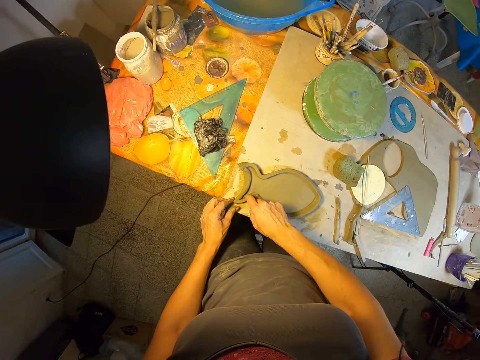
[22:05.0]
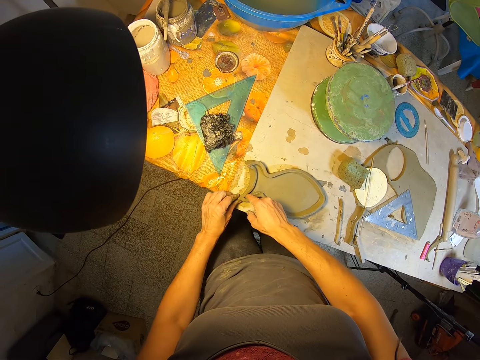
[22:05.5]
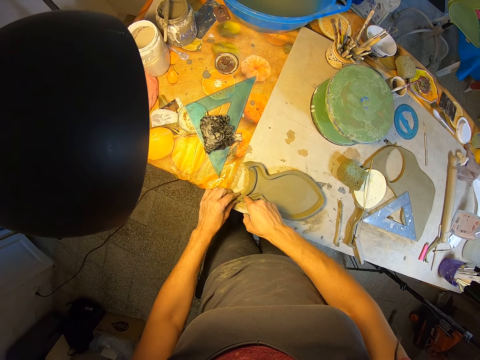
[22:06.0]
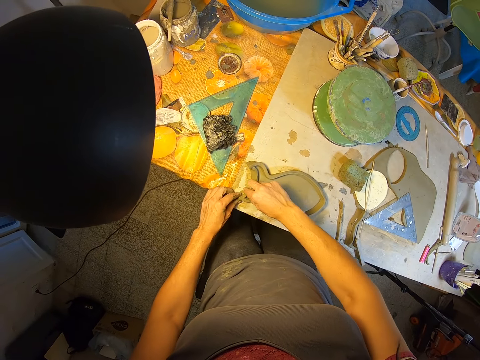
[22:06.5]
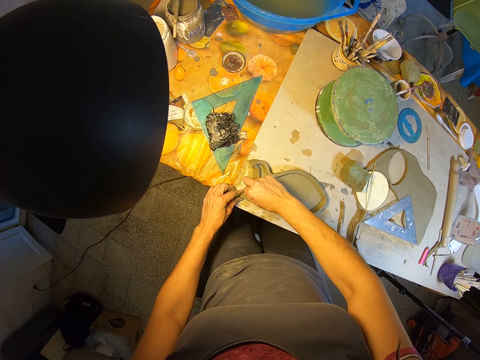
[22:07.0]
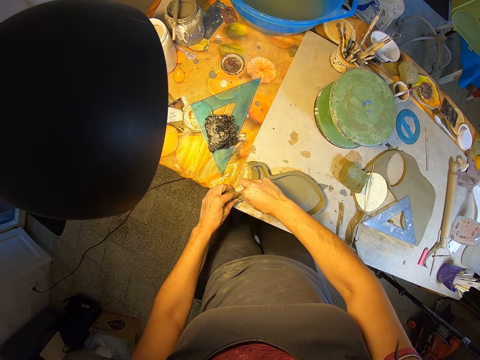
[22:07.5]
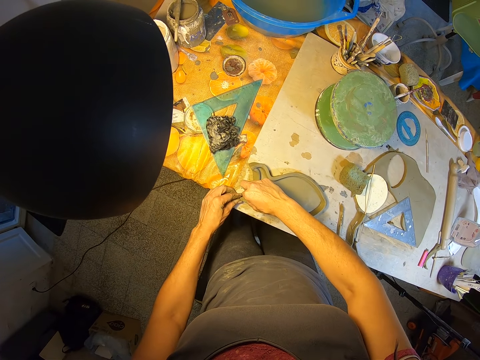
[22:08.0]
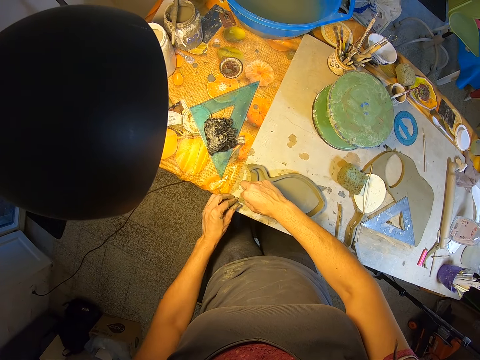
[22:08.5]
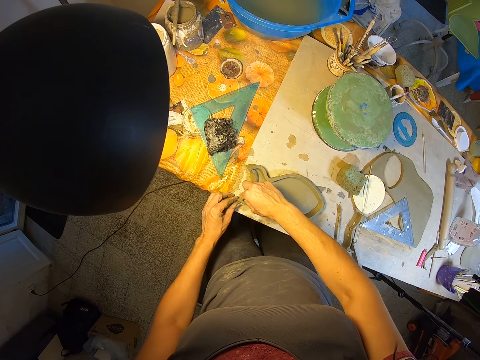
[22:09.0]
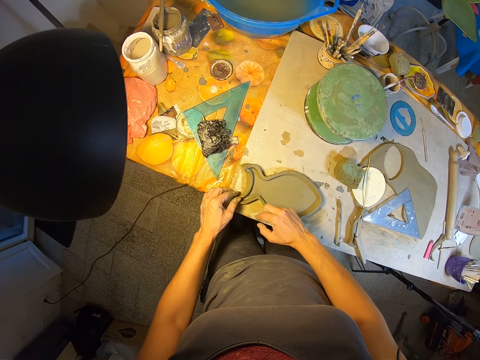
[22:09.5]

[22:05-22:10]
The camera wearer smoothens the fish shaped molded clay on the table with her hands.

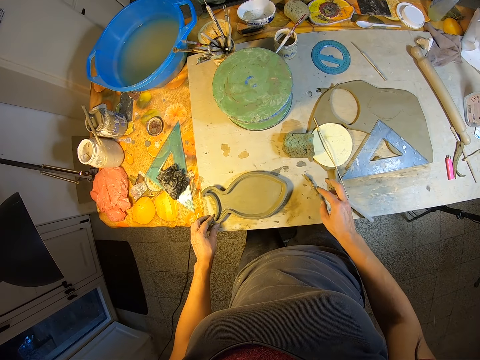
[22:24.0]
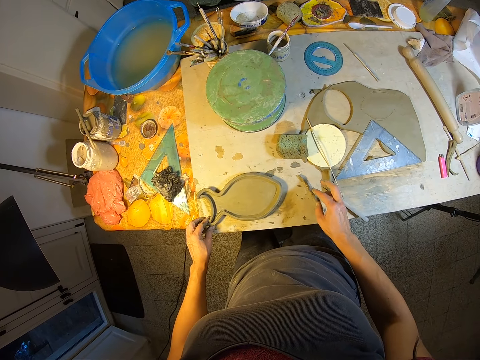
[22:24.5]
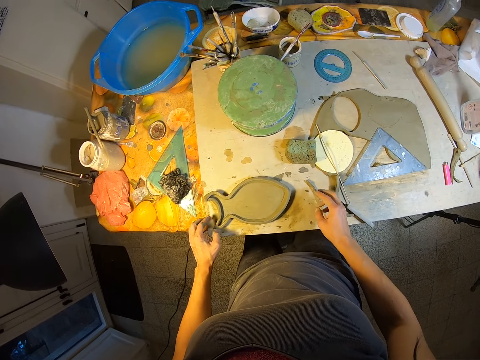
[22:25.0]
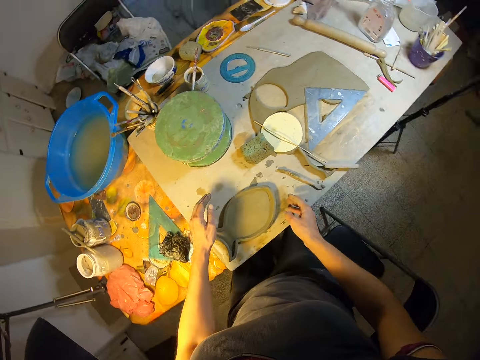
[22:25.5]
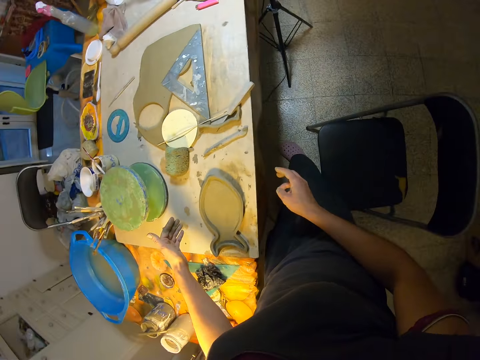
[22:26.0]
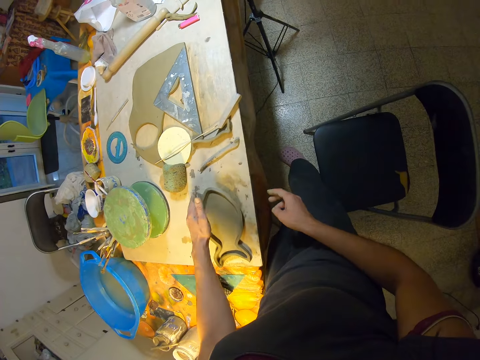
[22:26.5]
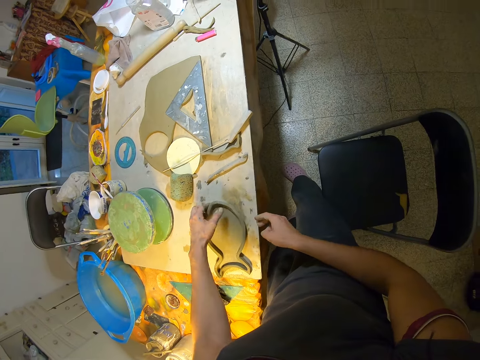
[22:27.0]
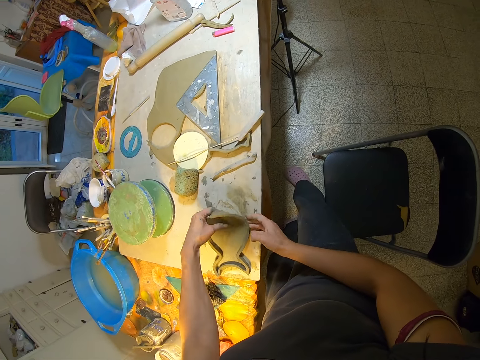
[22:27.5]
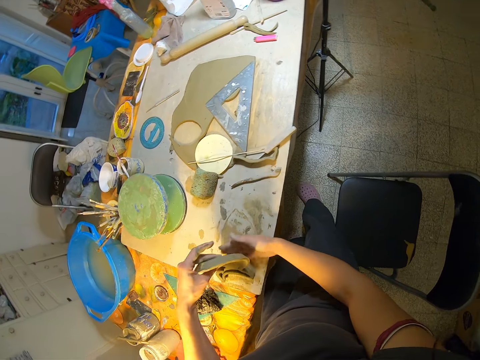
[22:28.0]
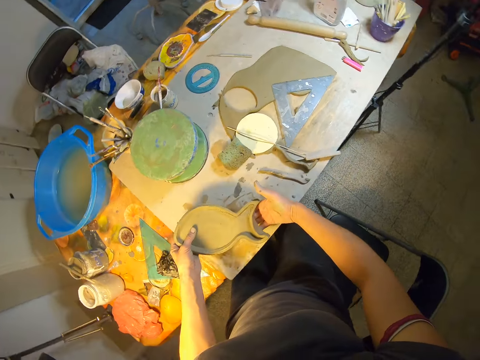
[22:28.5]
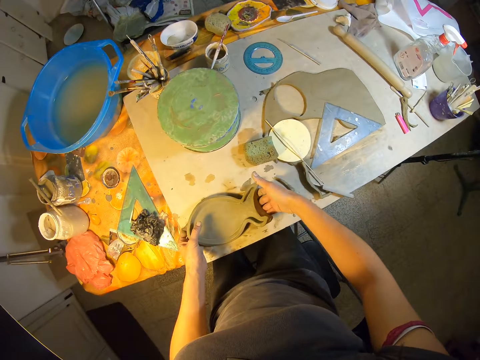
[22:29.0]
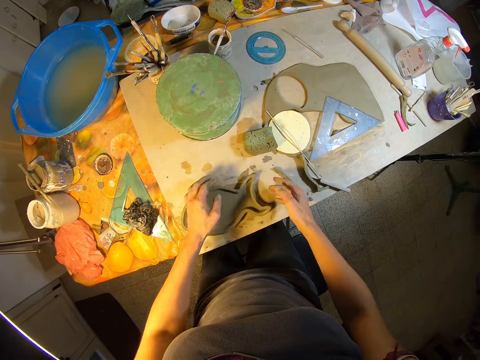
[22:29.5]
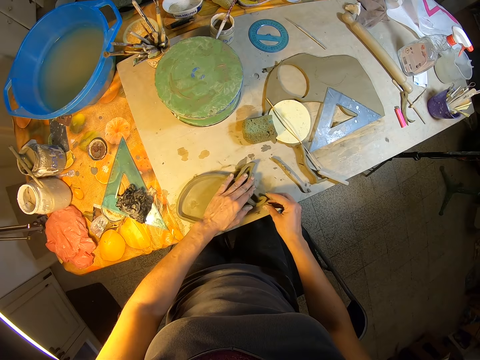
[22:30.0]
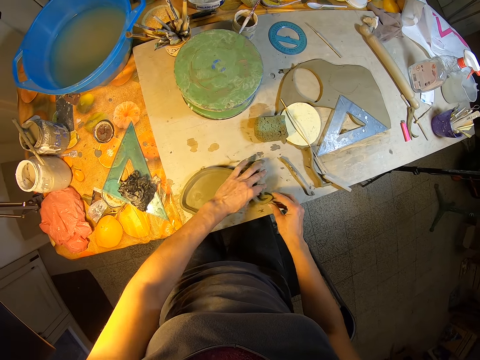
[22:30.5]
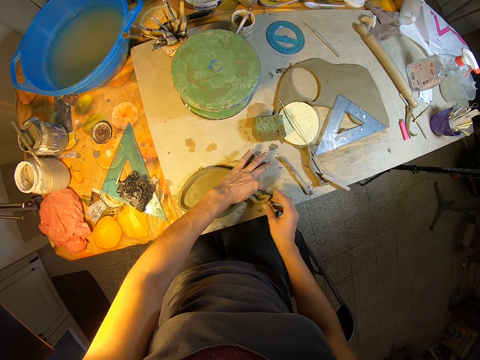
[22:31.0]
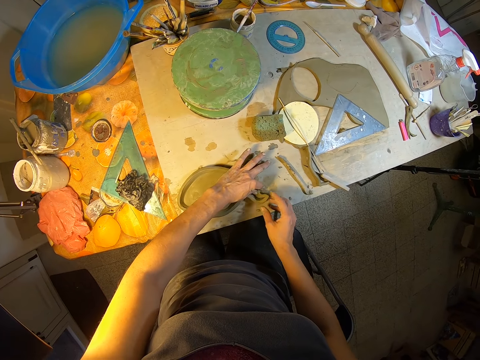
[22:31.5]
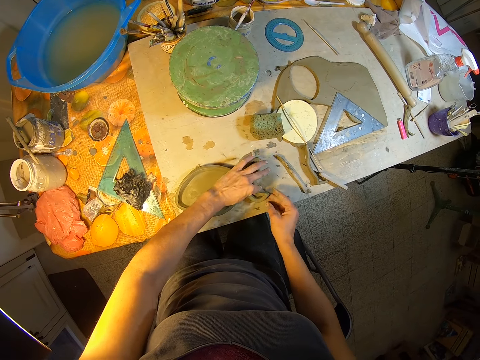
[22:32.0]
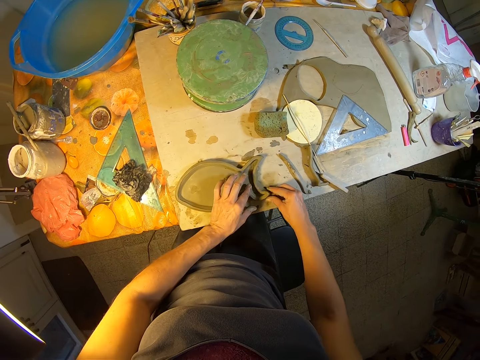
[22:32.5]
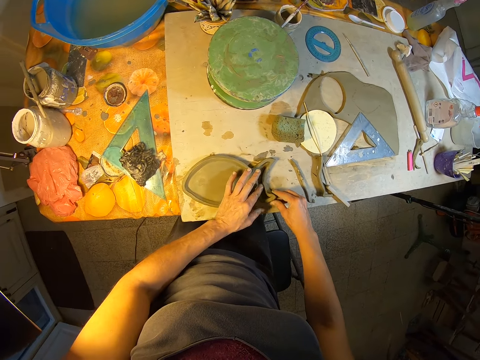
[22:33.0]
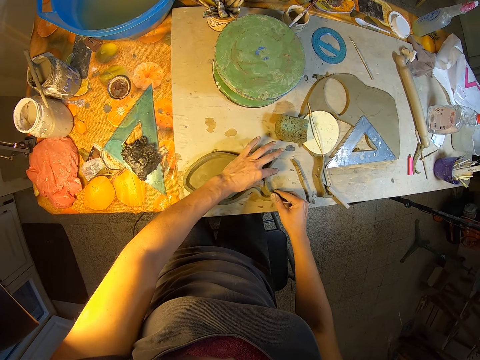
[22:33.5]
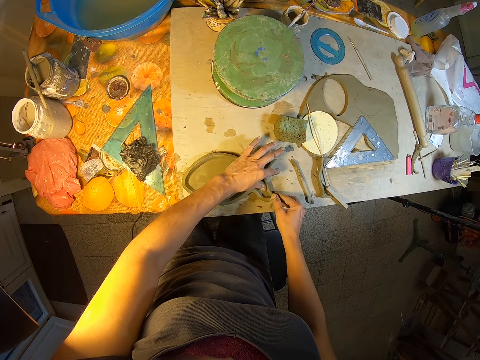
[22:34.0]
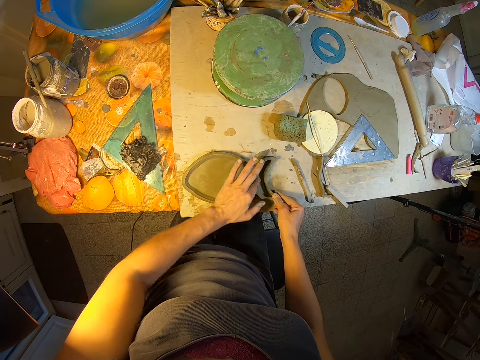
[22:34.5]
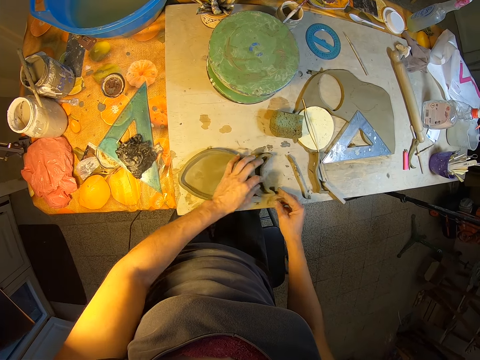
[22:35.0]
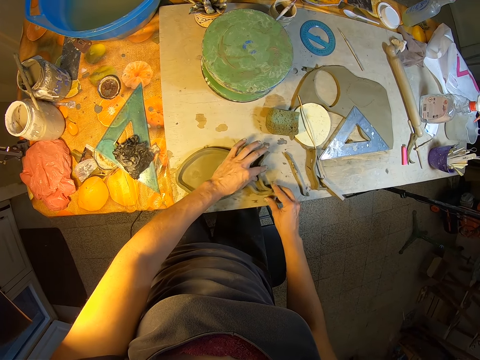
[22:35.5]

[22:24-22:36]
The camera wearer stands on the floor. She turns the fish shaped molded clay on the table with her hands. She smoothens the fish shaped molded clay on the table with her hands. She molds the fish shaped molded clay with her hands.

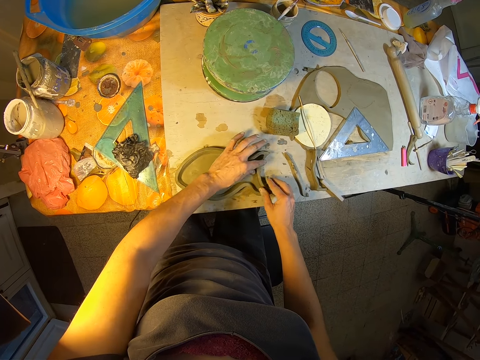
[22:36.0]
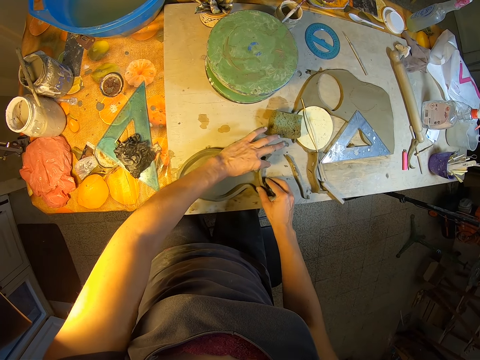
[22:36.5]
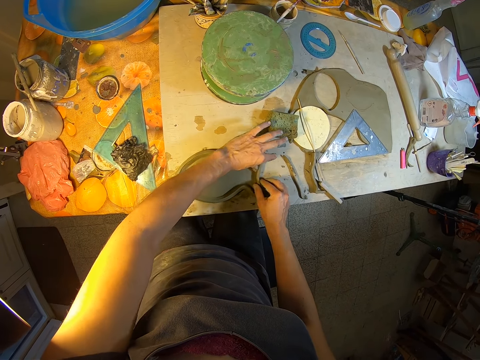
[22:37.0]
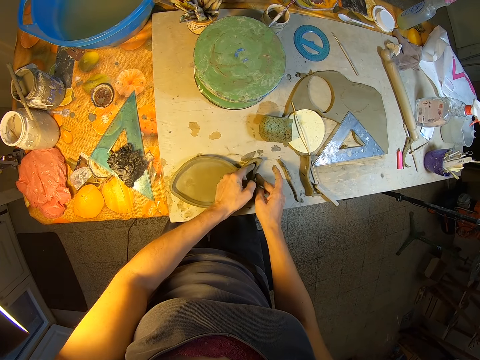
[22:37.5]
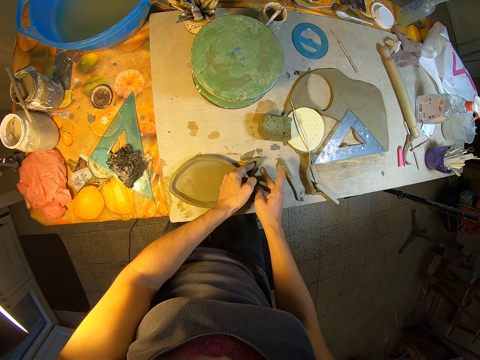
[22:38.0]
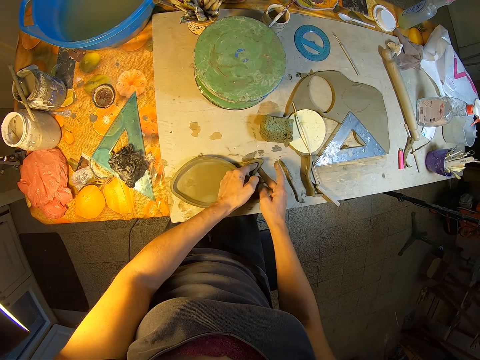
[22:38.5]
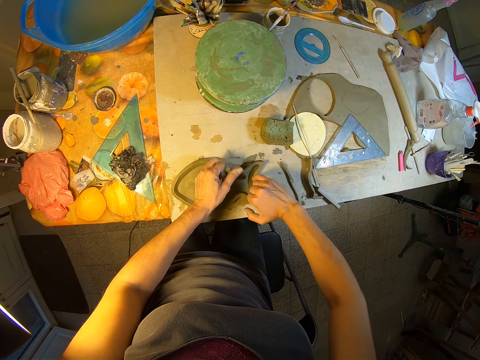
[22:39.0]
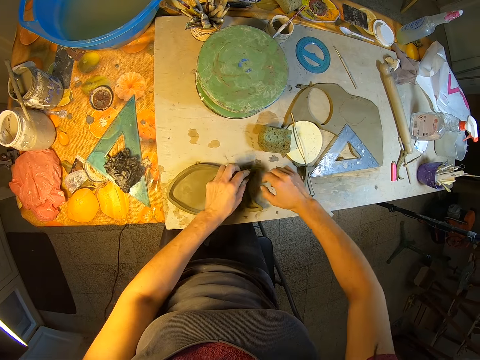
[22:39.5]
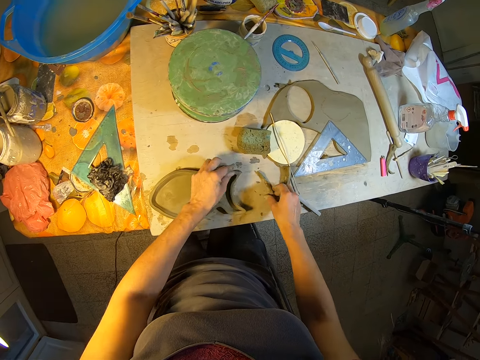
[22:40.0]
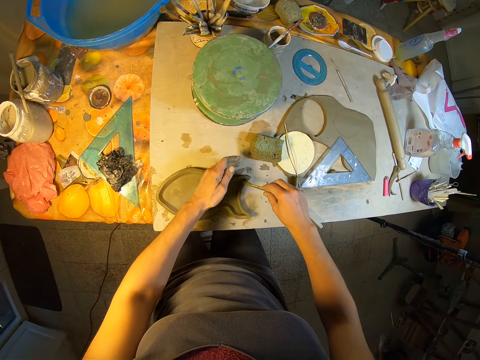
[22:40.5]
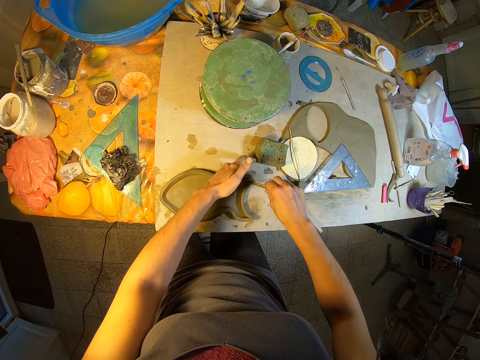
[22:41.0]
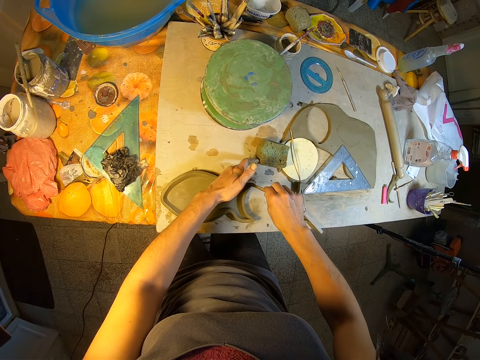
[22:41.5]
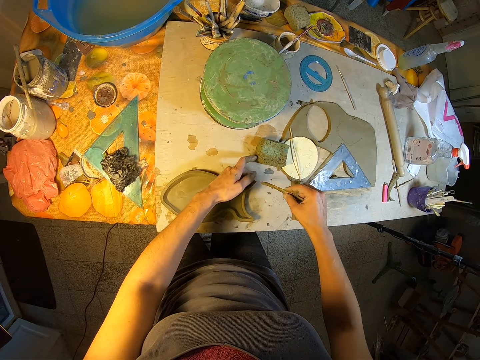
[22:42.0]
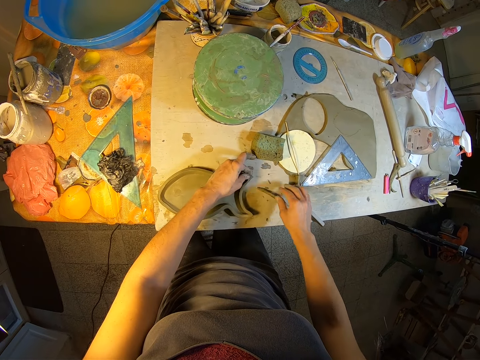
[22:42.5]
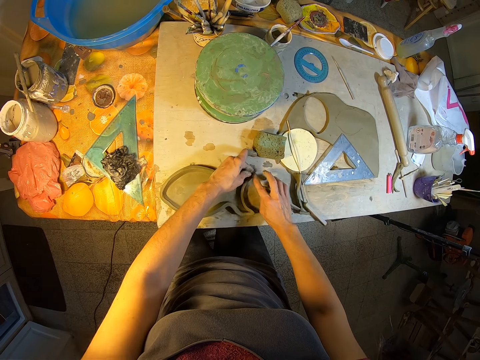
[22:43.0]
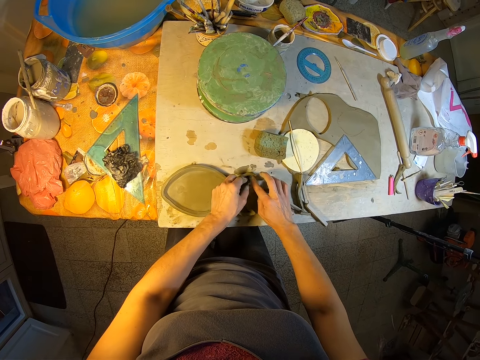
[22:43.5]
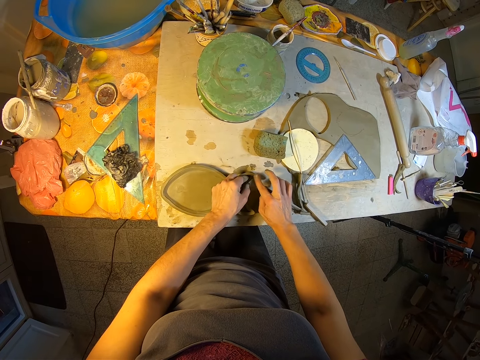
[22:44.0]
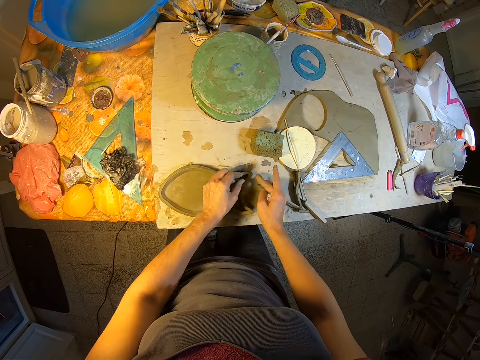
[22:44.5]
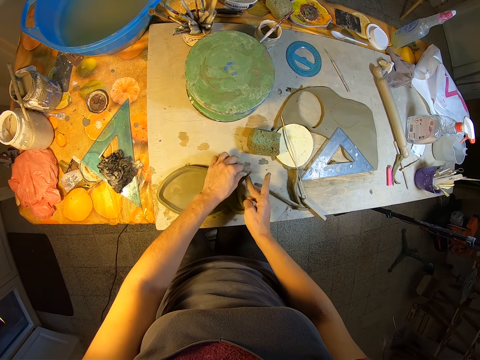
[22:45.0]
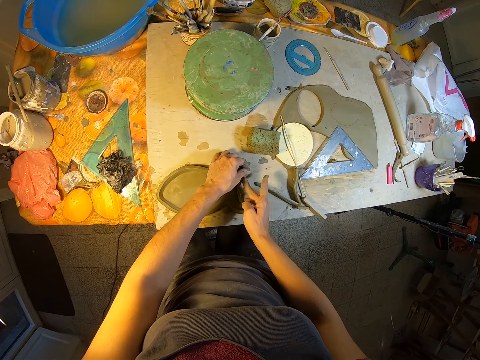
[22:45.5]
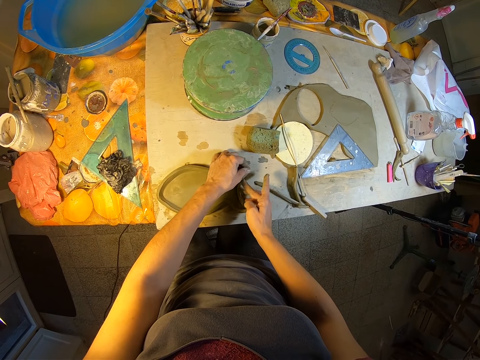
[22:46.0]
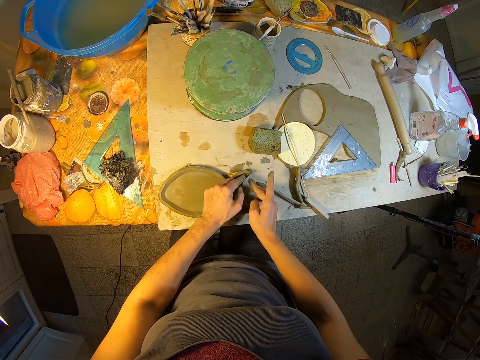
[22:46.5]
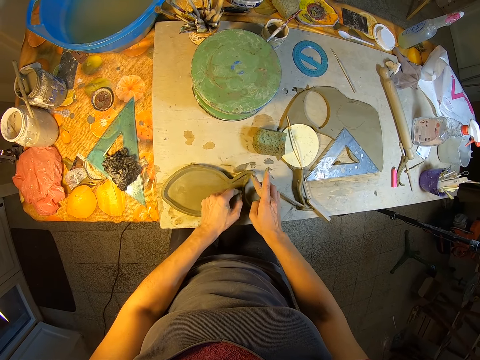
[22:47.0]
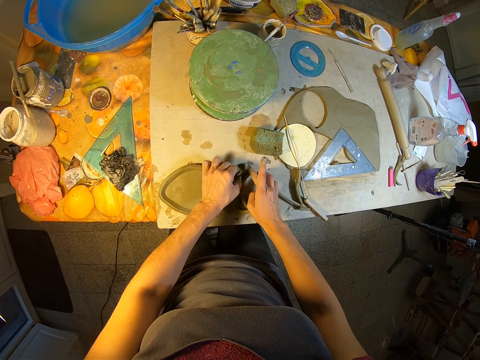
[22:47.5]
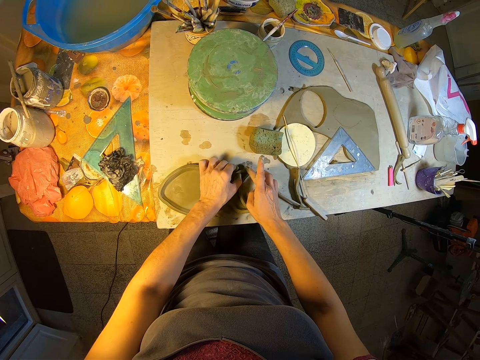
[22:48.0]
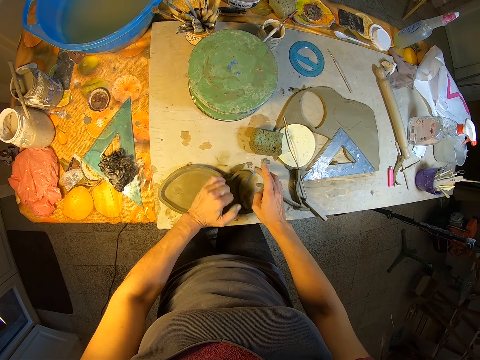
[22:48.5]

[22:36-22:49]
The camera wearer picks up the molded clay or stick on the table with her right hand. She fits the molded clay on the fish shaped molded clay on the table with her hands. She drops the molded clay on the table with her right hand. She molds the fish shaped molded clay with her hands. She smoothens the fish shaped molded clay on the table with her hands.
